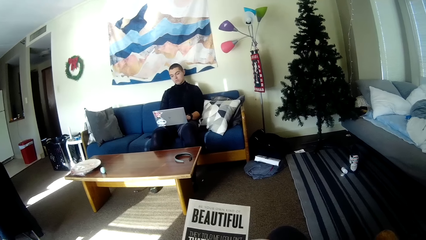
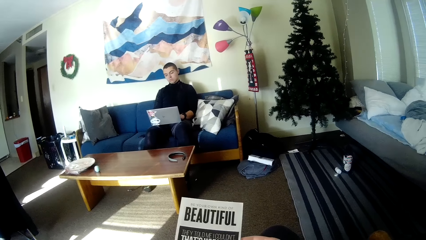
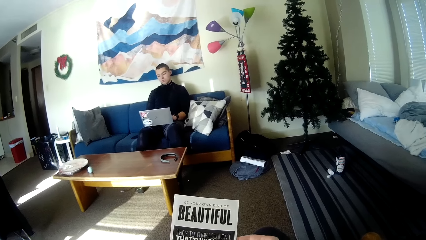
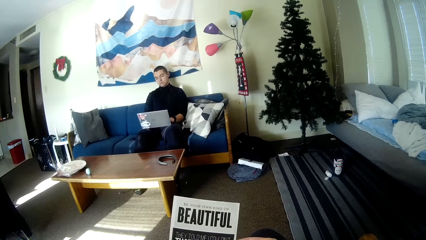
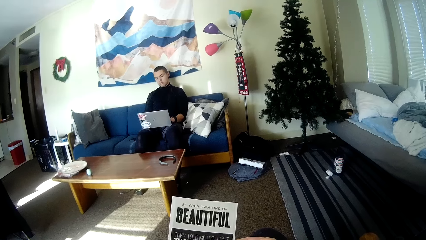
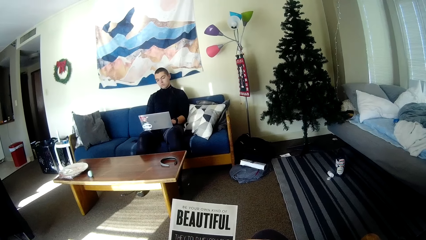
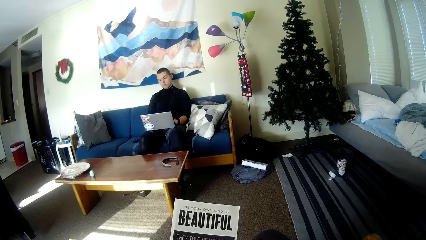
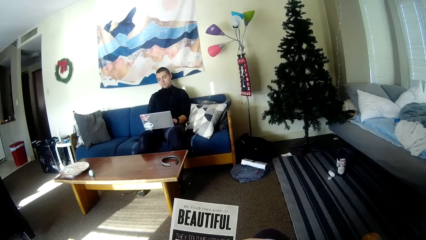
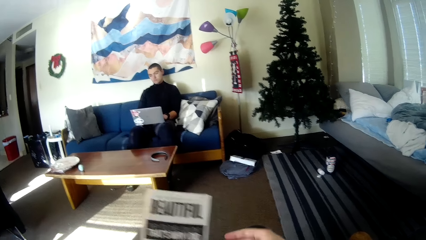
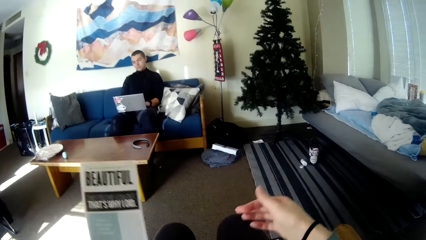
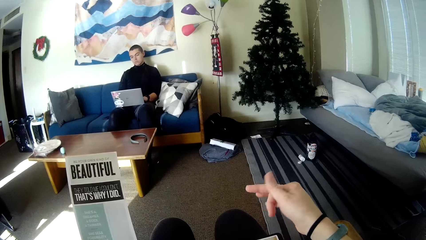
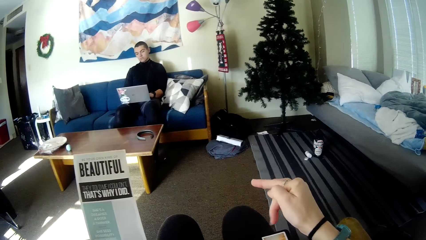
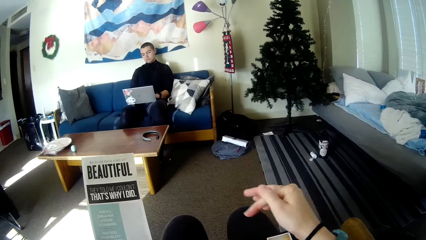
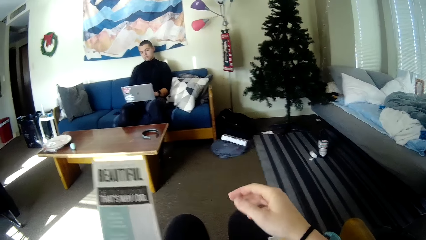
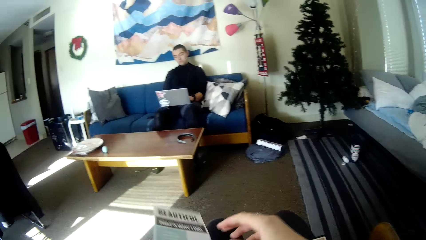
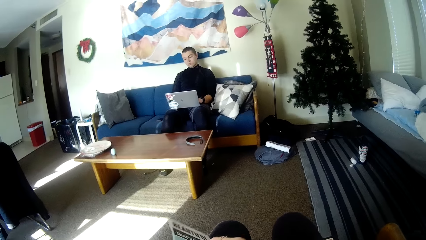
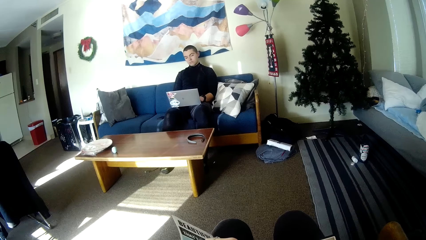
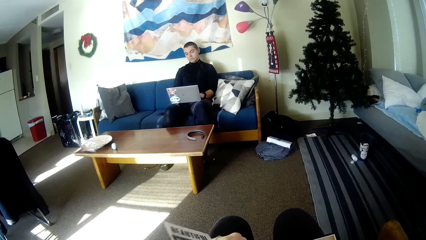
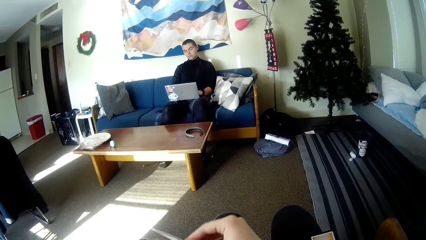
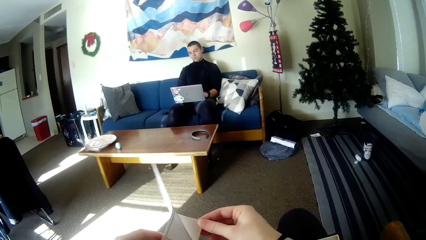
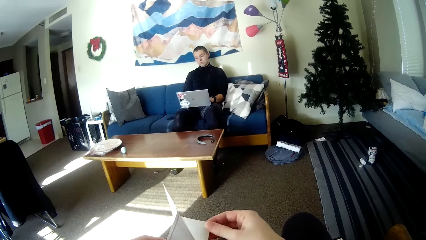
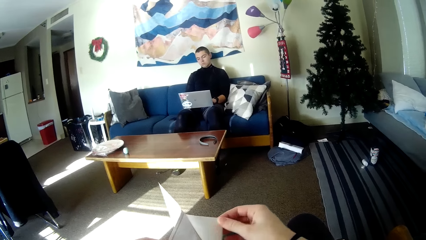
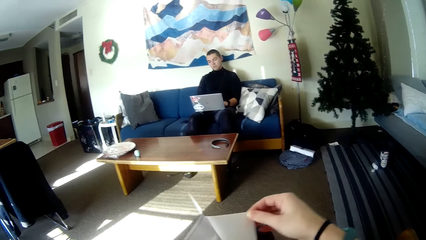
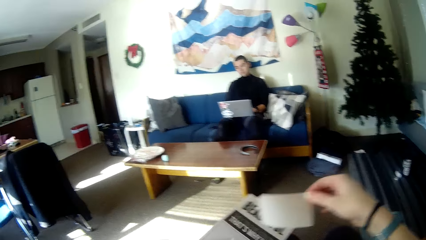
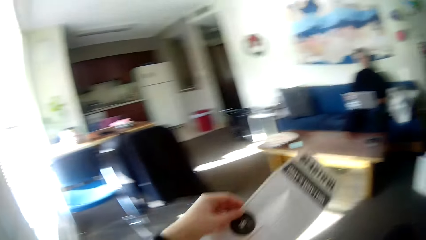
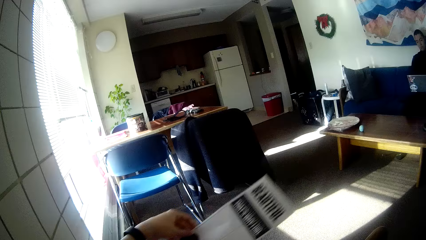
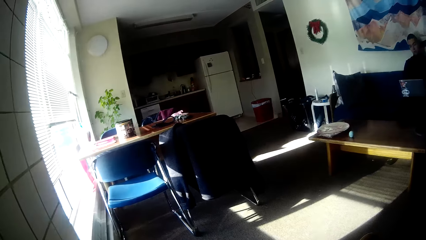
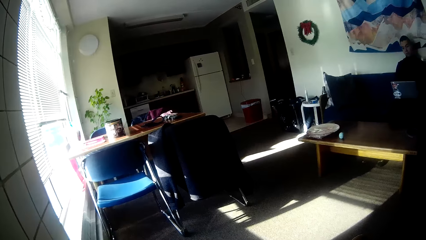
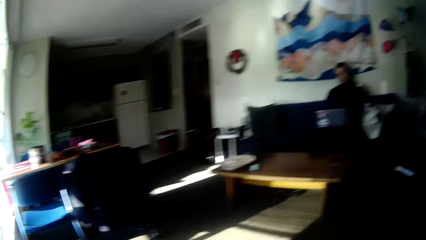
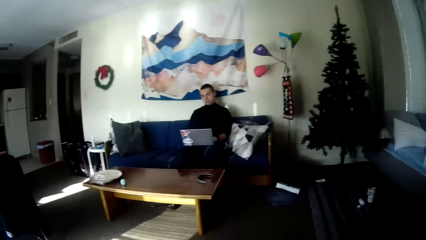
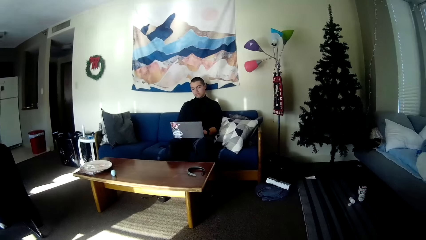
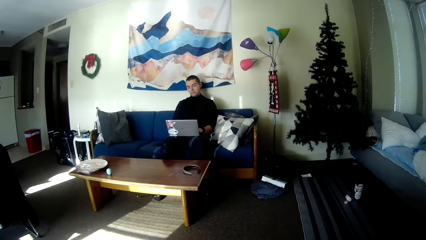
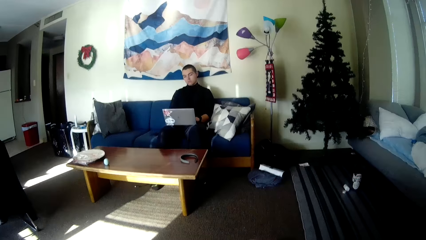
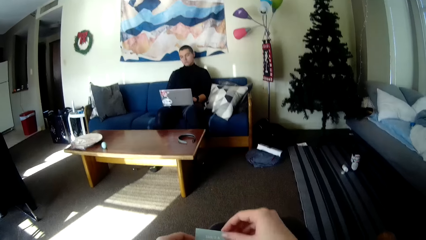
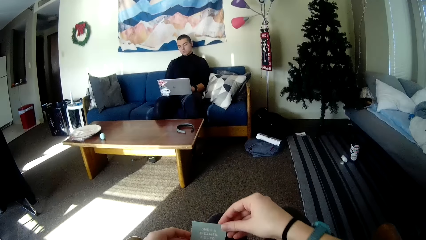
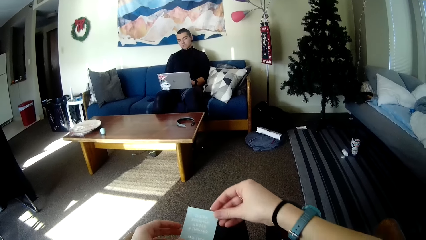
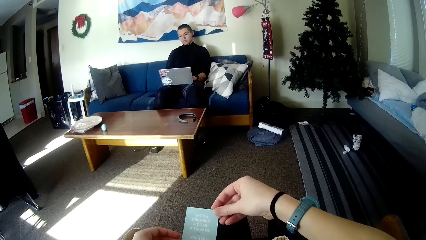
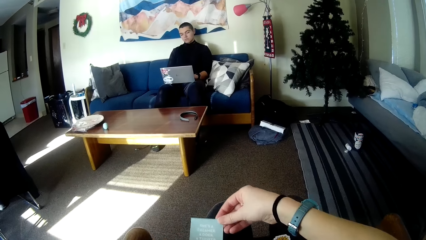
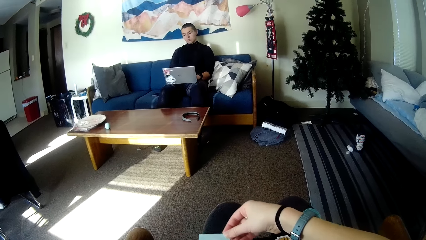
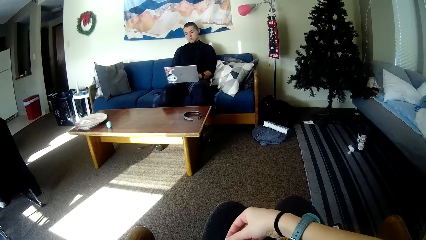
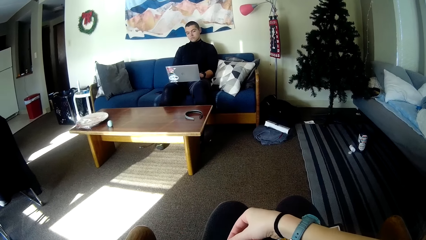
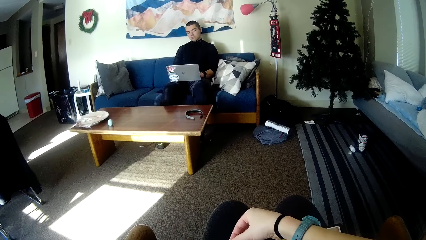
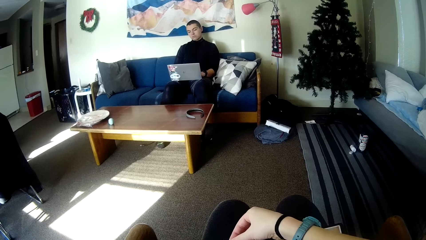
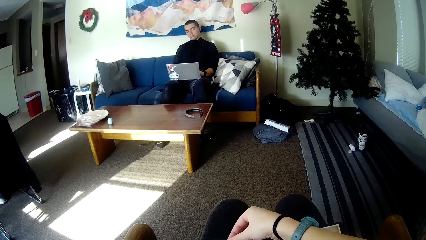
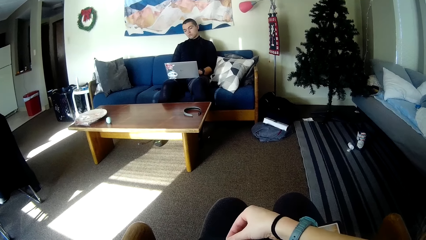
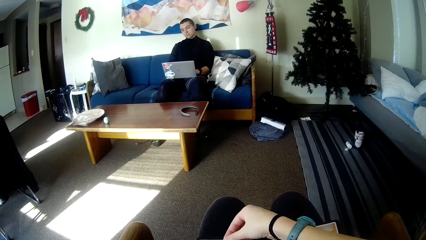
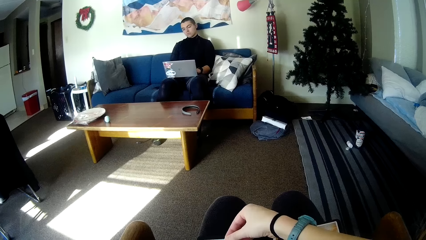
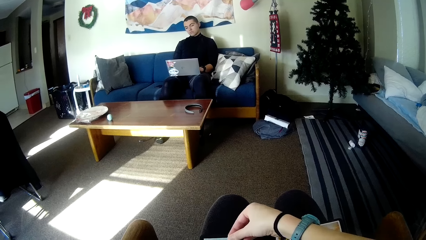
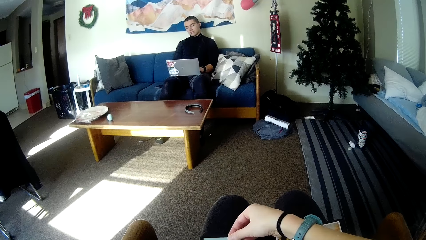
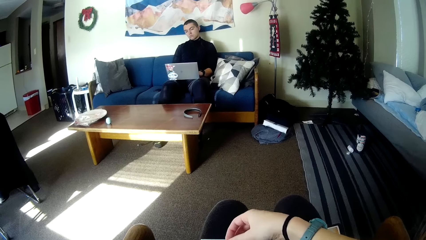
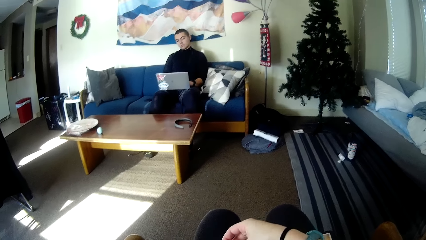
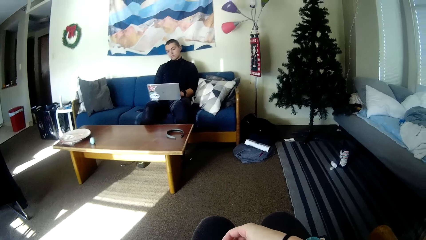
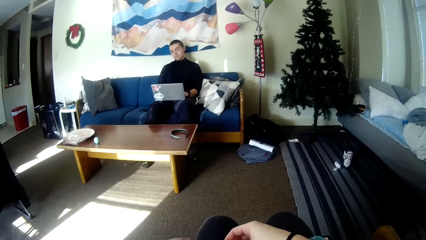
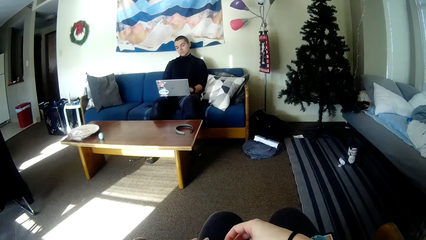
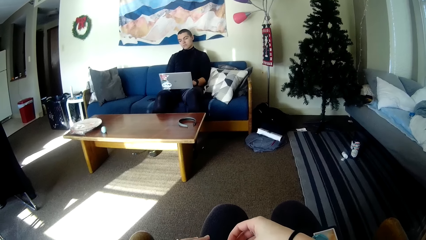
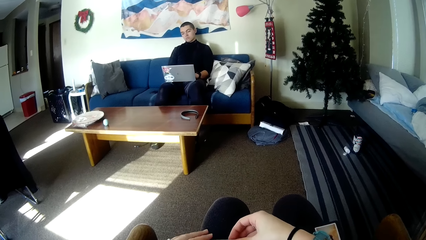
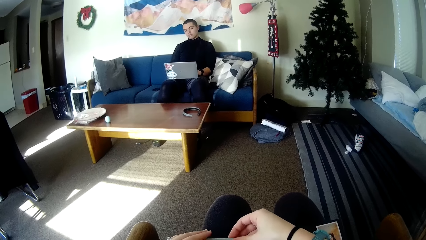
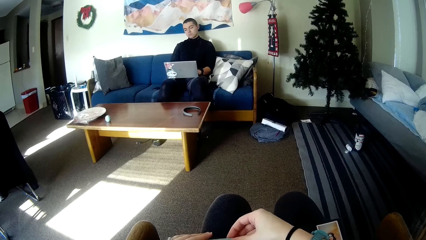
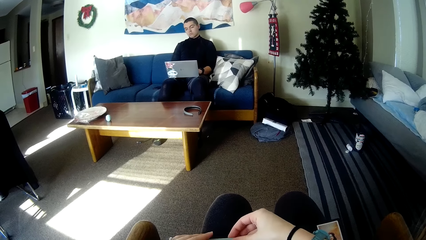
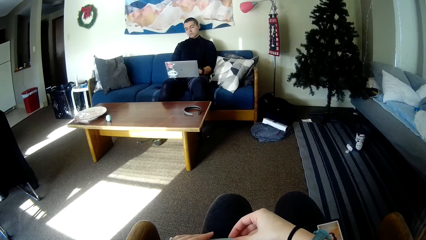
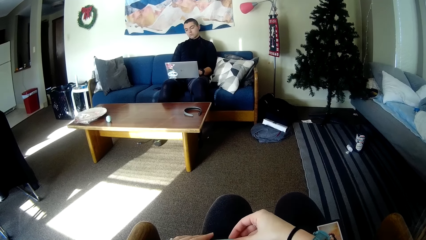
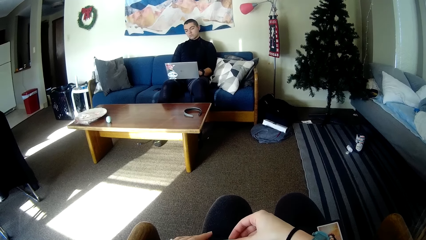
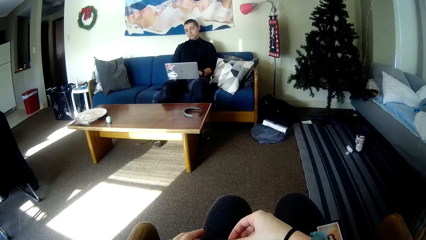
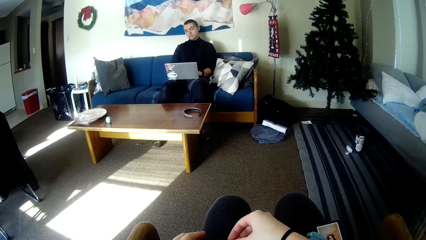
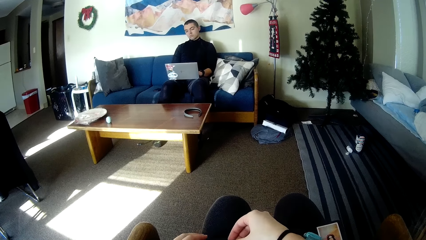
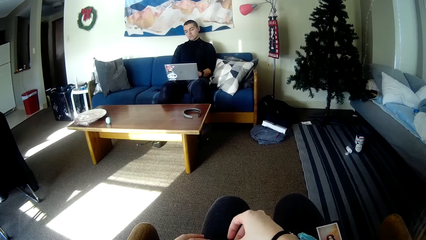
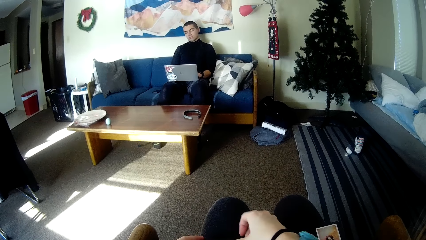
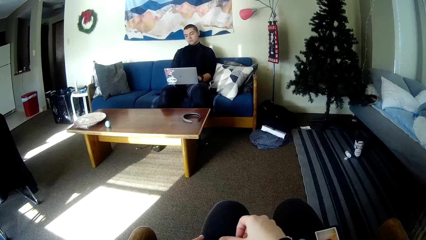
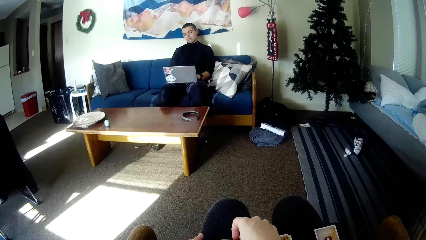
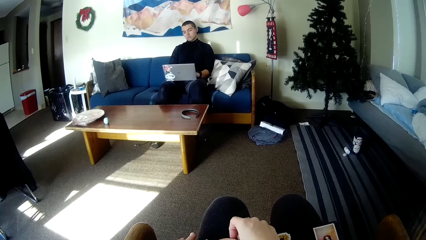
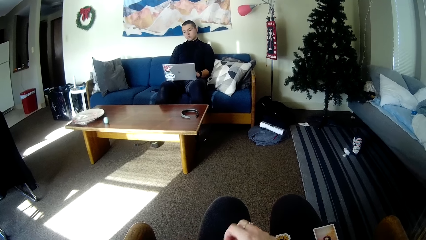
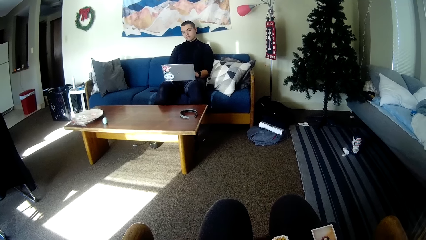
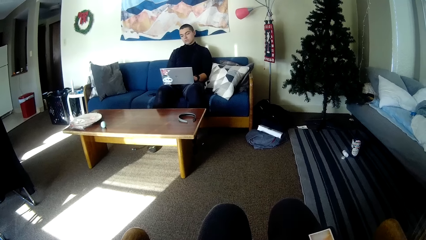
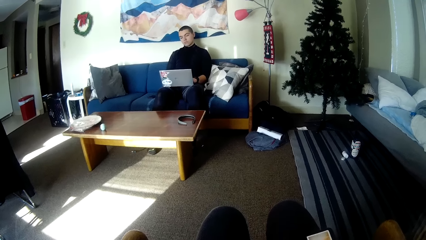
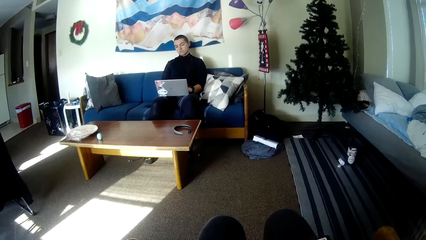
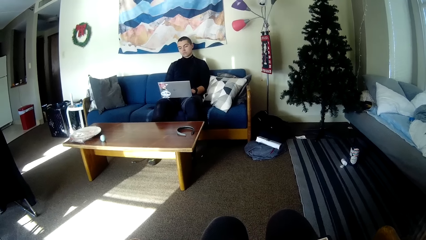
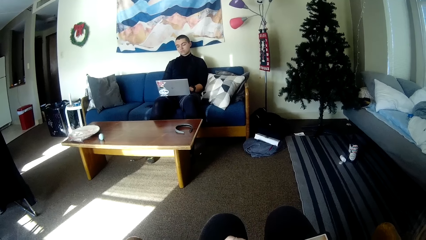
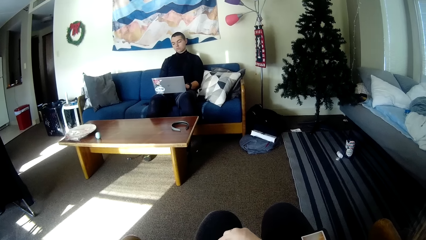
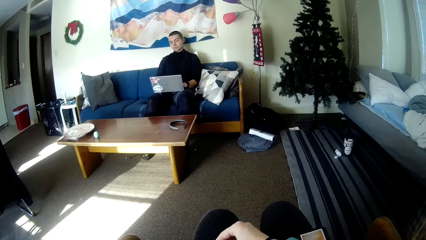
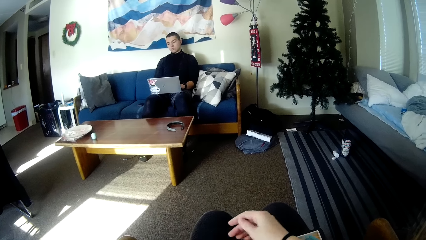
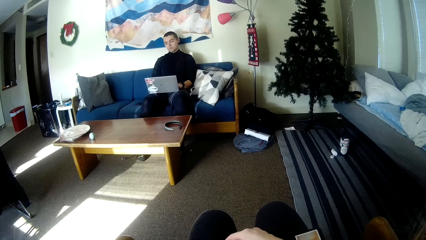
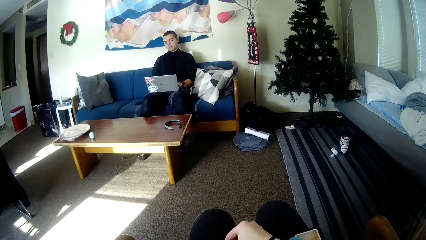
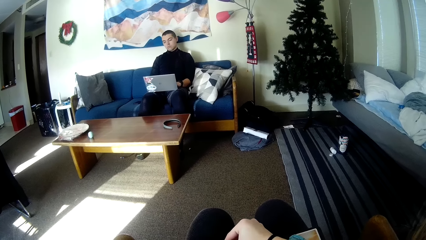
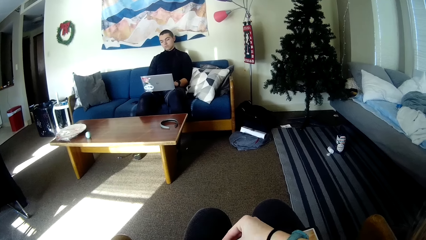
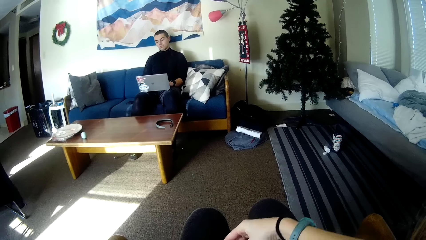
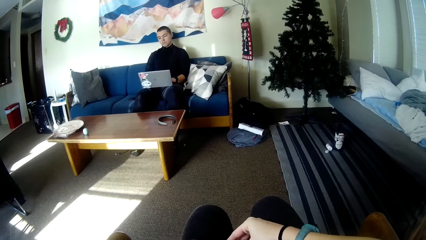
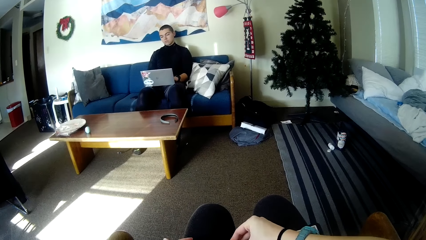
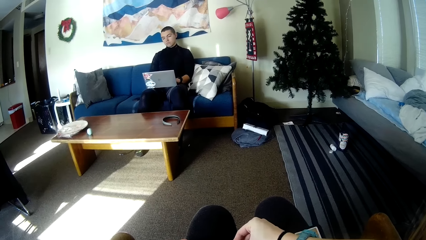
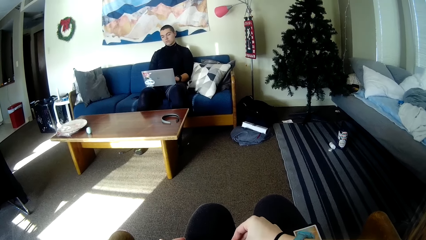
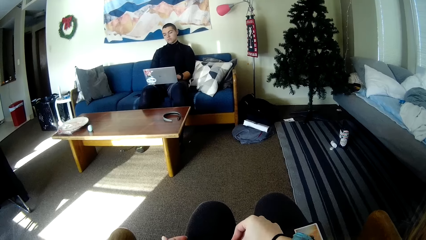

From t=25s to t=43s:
The camera wearer rubs her thumb on her index finger. She removes a sticker from the sticker sheet. She pulls the seal on the paper. She sticks the sticker on a book on her lap. She sticks the paper on the book.
